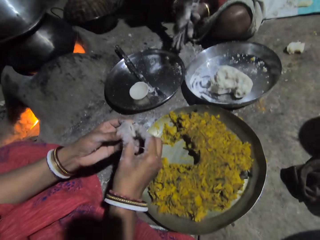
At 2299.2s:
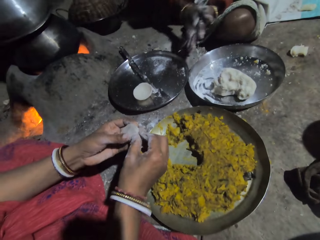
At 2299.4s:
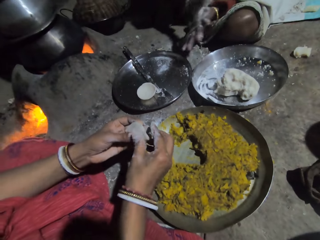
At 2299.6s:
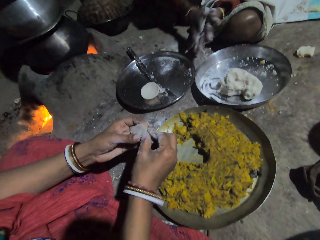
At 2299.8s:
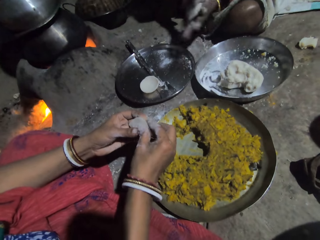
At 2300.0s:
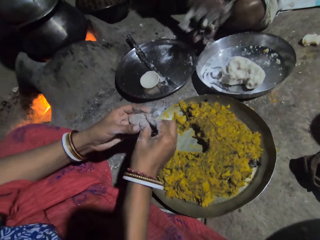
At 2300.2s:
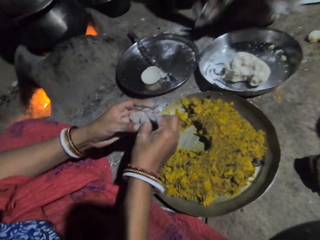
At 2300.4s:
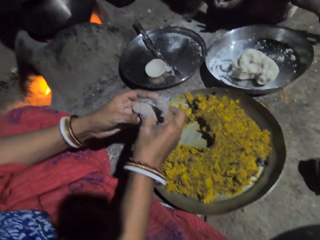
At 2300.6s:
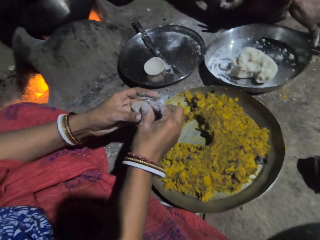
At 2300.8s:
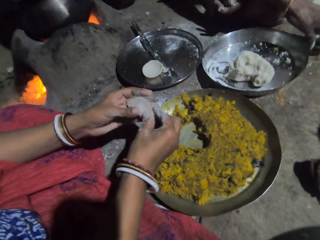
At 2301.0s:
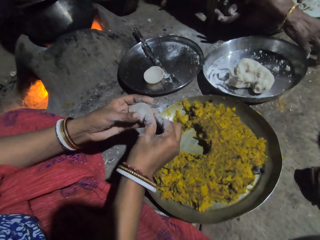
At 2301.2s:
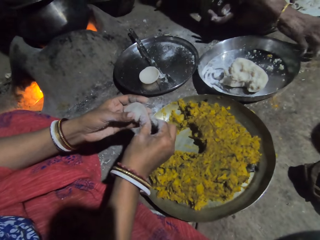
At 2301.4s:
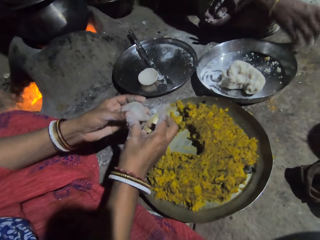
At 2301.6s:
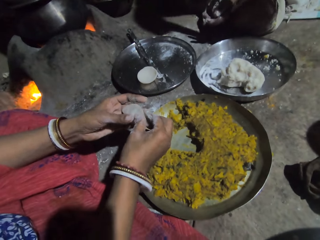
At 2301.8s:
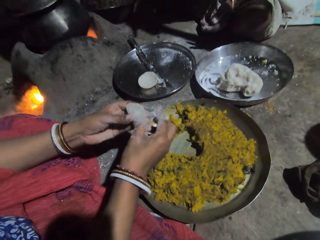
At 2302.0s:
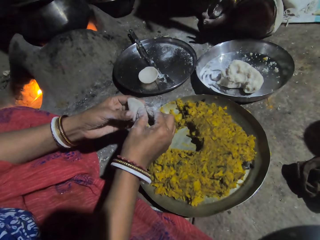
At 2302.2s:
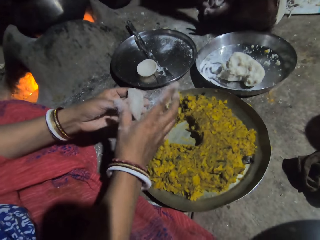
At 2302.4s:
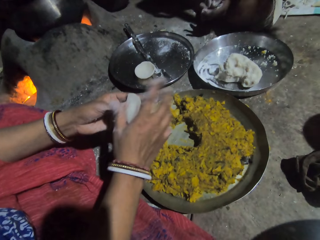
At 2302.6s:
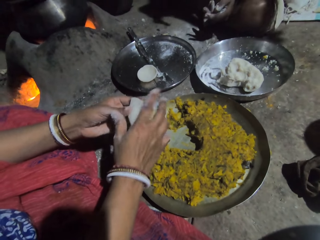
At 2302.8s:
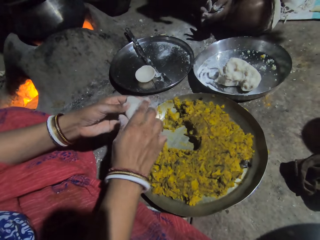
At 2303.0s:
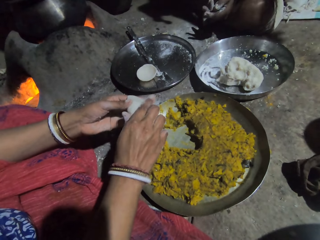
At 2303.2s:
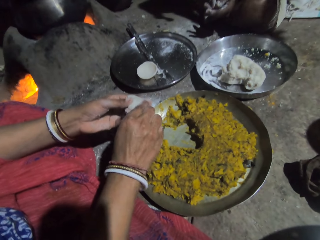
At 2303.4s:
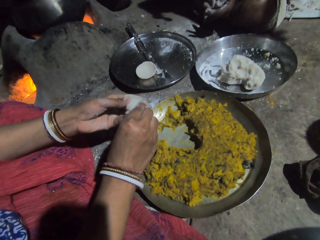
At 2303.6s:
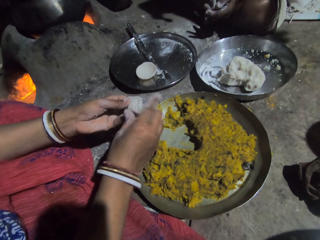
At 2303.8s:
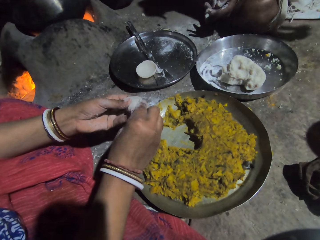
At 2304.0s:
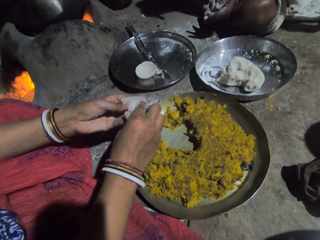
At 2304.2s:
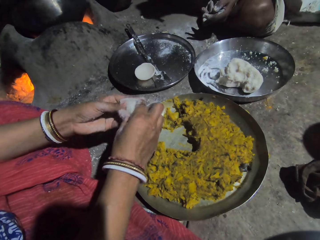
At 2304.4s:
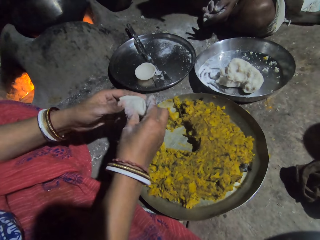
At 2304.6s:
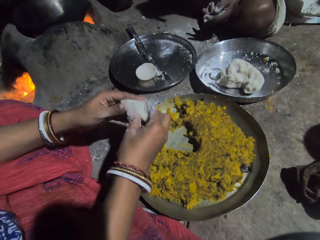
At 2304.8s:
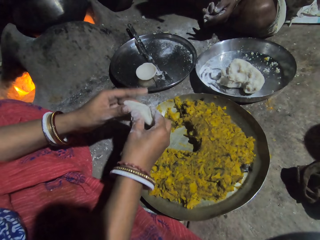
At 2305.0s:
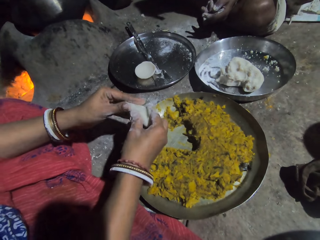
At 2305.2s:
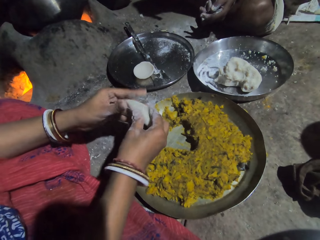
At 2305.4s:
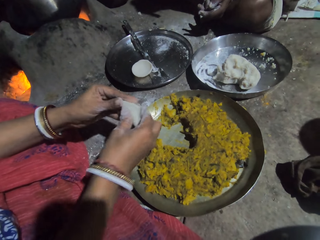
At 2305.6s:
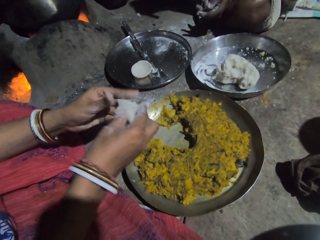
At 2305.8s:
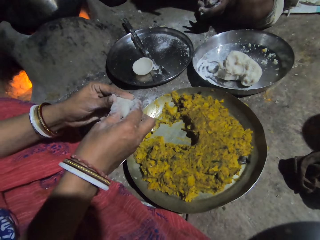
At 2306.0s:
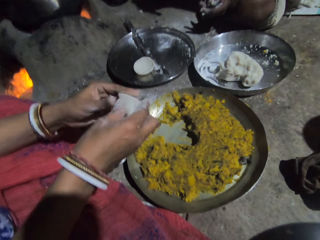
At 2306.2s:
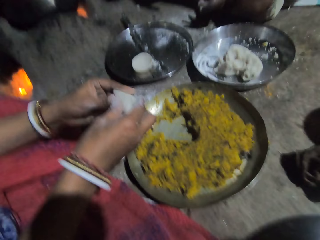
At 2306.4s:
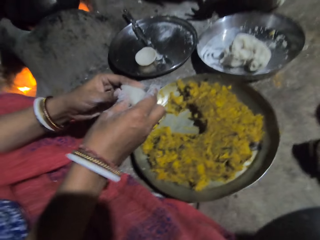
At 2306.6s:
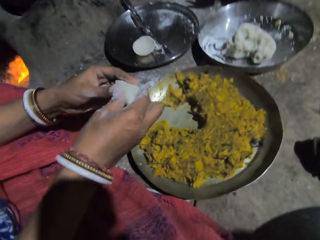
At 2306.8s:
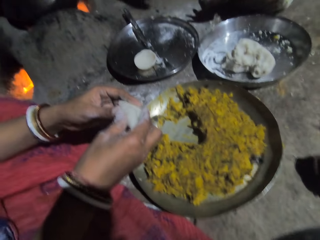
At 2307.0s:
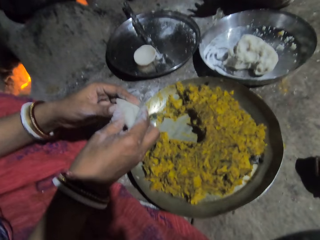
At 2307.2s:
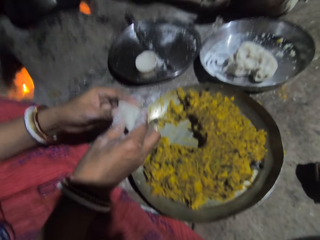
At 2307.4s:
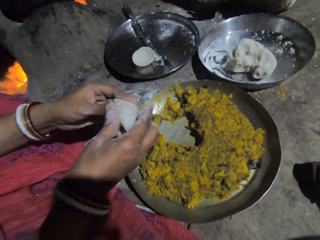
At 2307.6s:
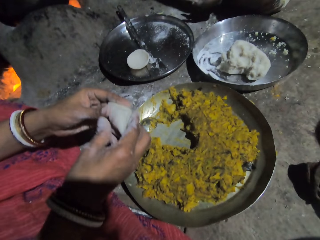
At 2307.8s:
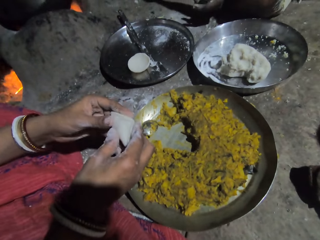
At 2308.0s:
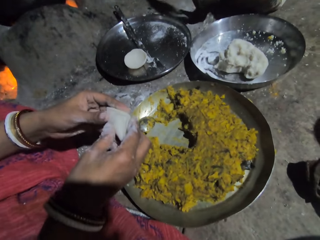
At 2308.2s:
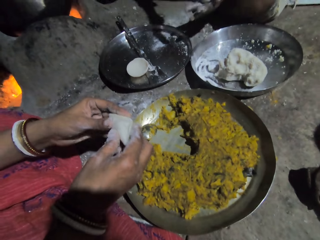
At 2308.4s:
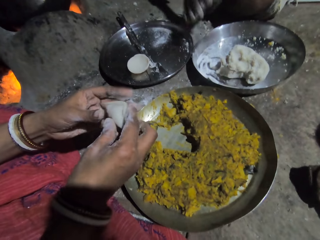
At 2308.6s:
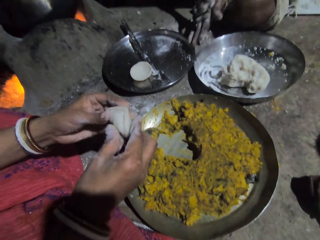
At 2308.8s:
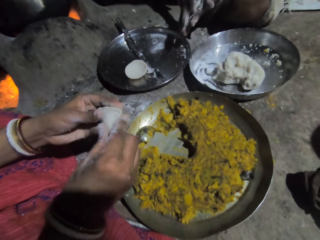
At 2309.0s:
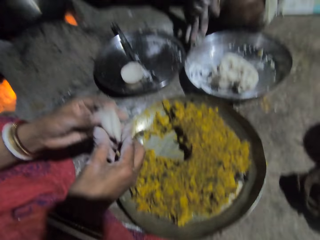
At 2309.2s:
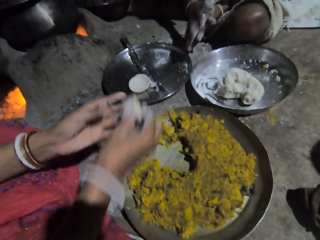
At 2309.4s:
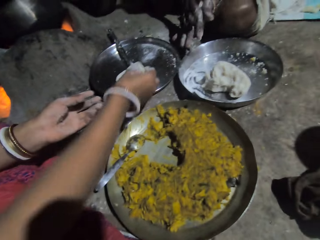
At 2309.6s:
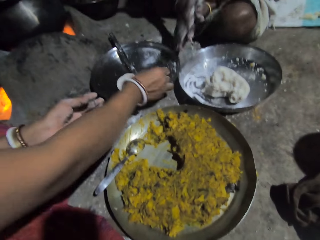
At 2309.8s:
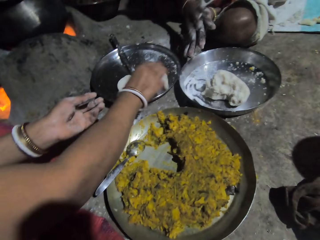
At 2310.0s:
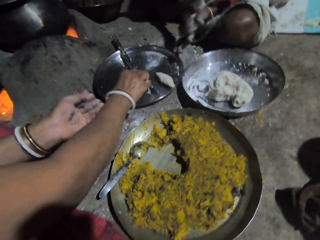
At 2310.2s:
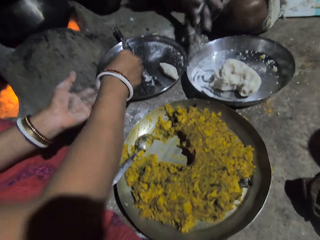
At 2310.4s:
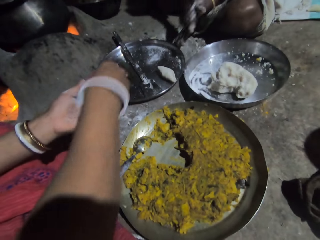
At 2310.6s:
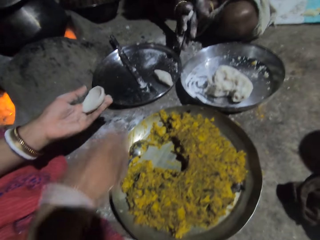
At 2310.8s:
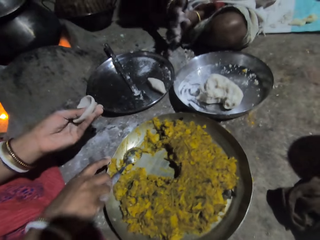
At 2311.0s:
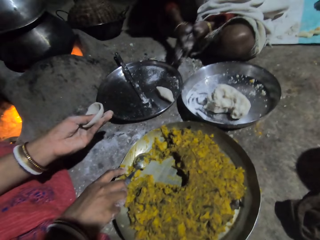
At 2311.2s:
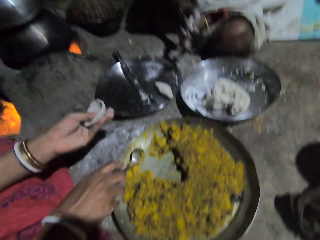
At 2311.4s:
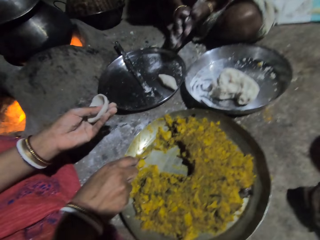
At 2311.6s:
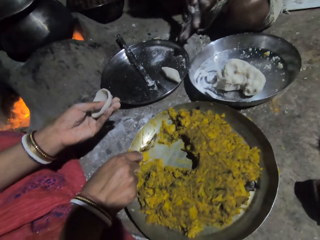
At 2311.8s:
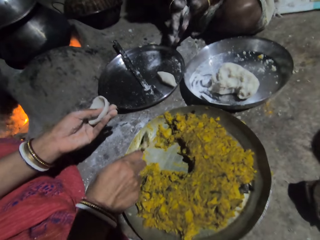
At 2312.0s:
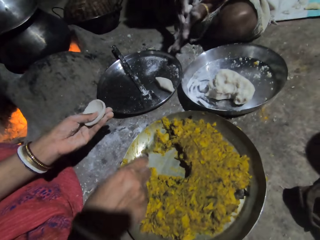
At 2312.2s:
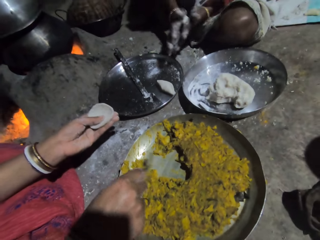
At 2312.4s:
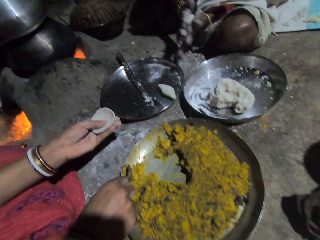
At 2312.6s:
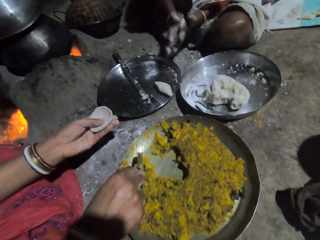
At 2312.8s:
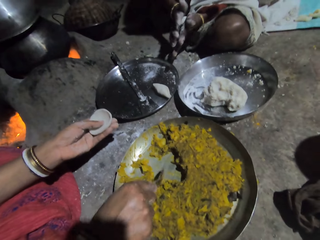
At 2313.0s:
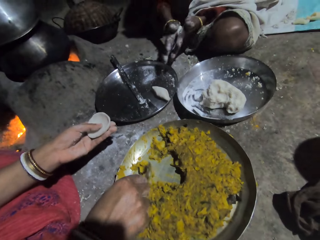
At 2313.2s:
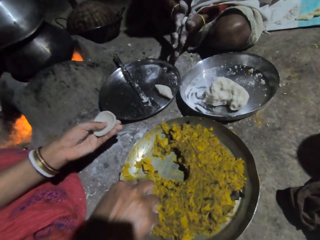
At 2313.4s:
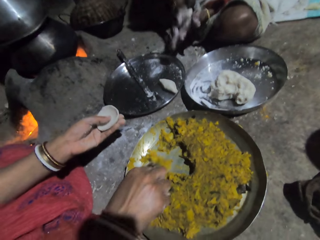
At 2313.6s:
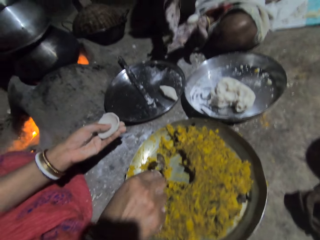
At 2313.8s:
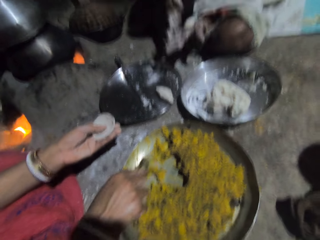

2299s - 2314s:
The camera wearer interacts with a woman. They pinch the edges of the dough, put the dough in the tray, and pick up the dough. They pick up the spoon and pound the filling with the spoon.

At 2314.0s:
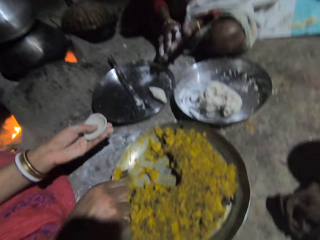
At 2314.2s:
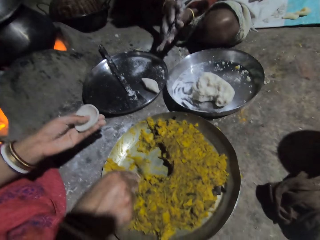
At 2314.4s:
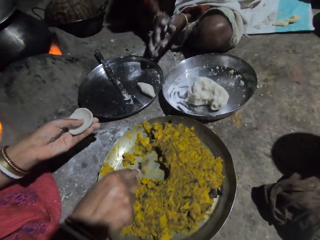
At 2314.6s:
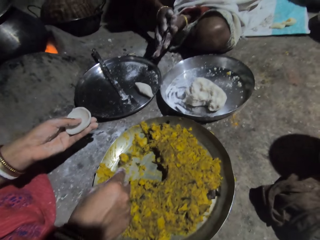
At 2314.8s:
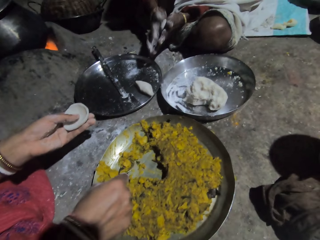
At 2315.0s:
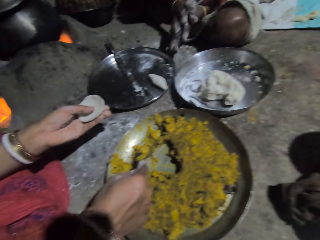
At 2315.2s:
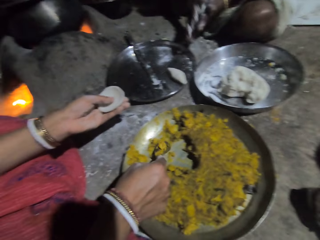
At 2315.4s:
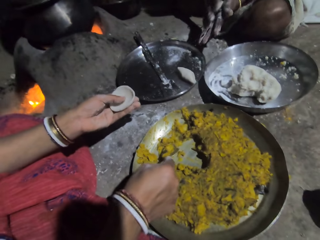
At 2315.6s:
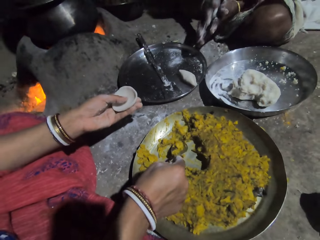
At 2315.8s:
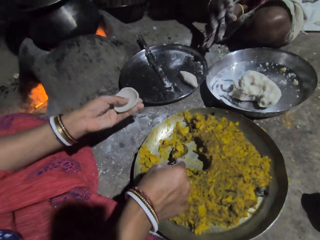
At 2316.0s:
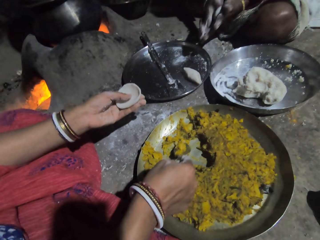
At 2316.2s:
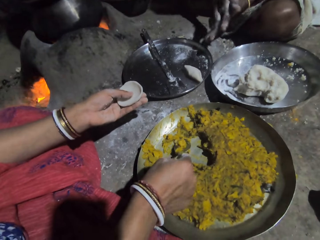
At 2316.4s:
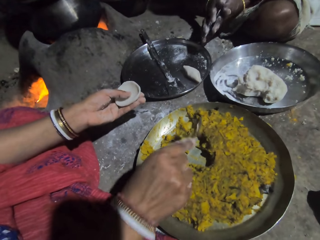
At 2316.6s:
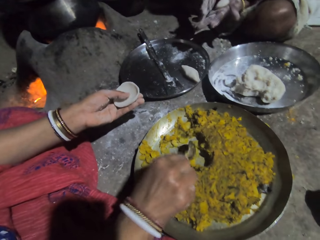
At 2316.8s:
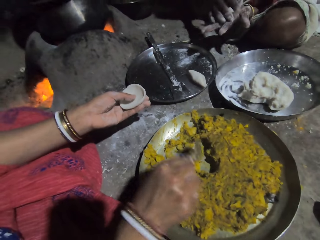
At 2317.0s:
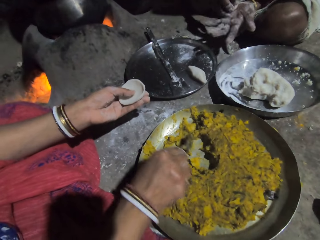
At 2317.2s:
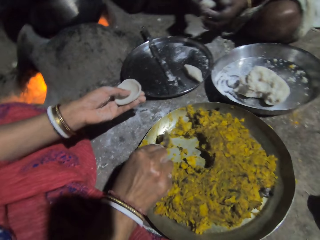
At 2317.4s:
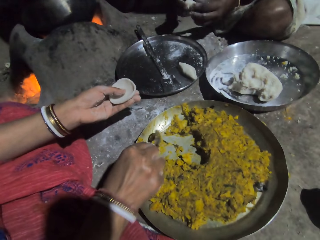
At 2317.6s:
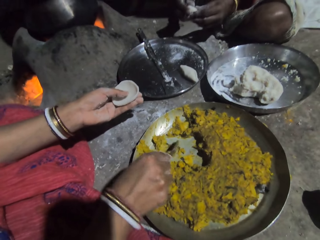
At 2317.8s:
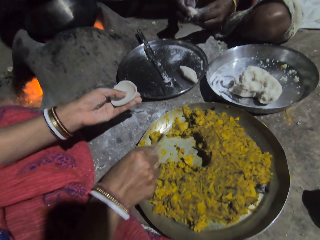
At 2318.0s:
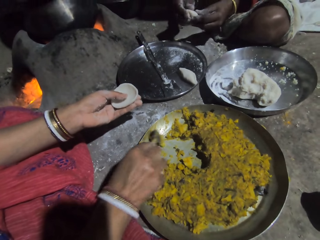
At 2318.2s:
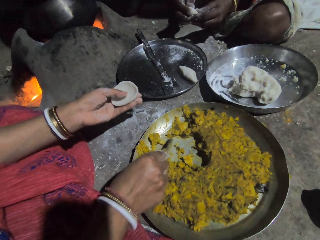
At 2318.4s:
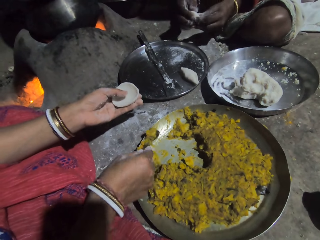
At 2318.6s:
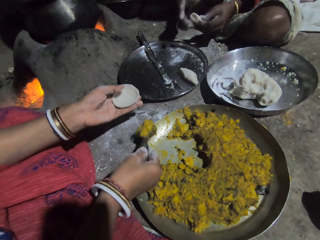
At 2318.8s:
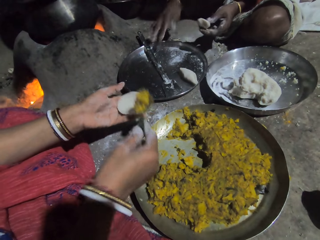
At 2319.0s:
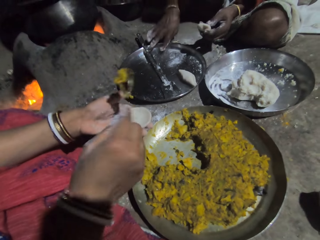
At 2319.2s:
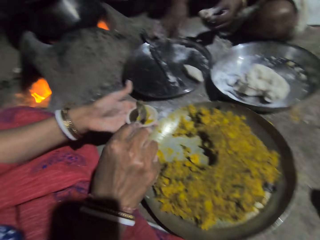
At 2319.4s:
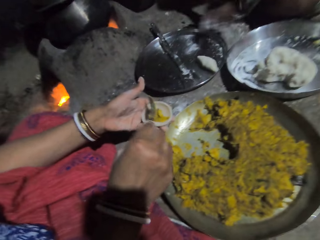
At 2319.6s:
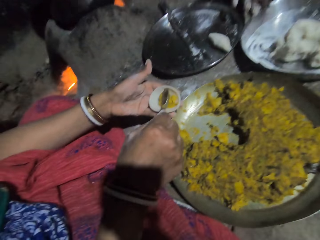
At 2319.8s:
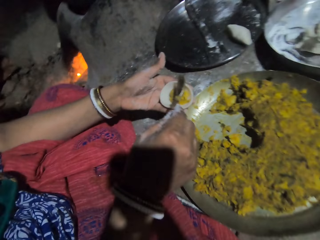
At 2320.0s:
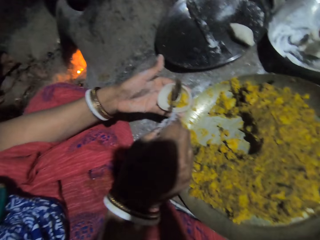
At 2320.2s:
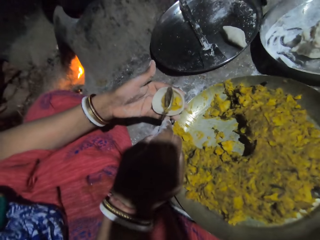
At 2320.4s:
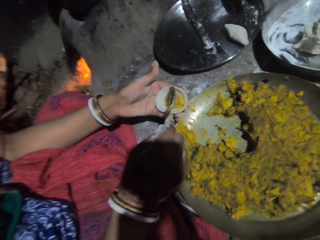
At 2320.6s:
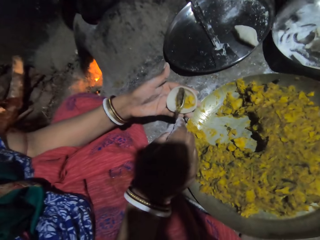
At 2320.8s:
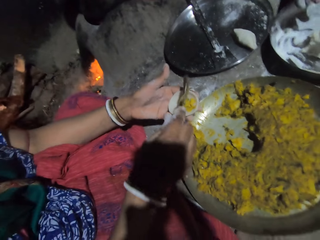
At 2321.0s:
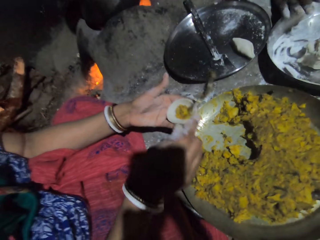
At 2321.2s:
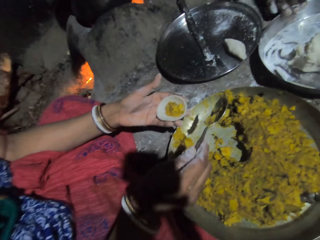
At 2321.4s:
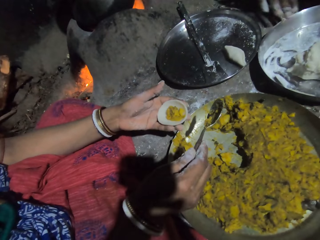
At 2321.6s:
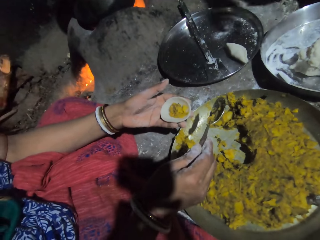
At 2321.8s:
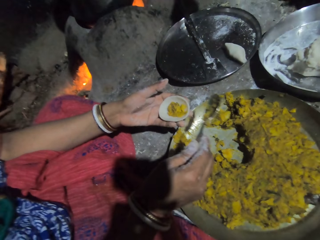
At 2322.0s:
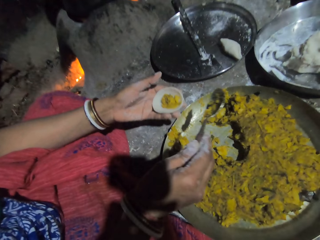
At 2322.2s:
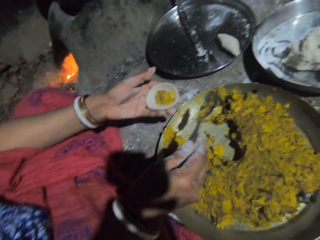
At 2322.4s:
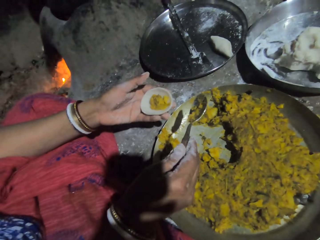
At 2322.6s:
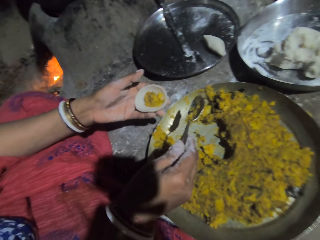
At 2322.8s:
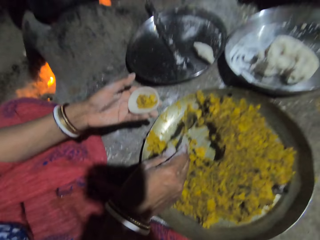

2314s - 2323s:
A person smashes potatoes. The camera wearer scoops filling with a spoon. They put the filling in the dough. The person puts potato smash in the dough.
